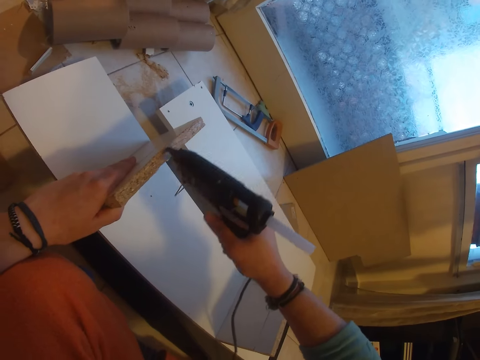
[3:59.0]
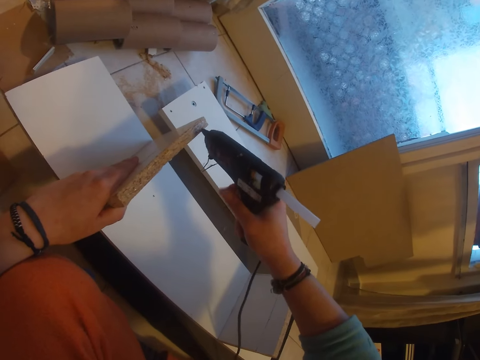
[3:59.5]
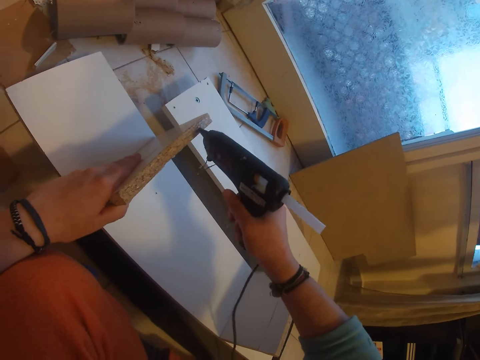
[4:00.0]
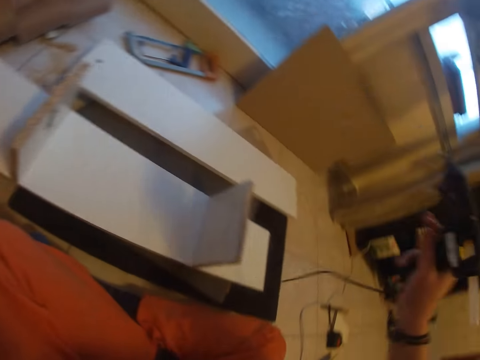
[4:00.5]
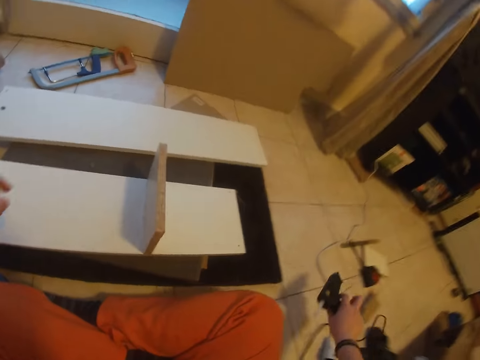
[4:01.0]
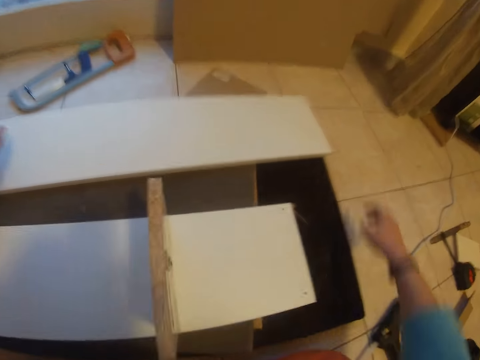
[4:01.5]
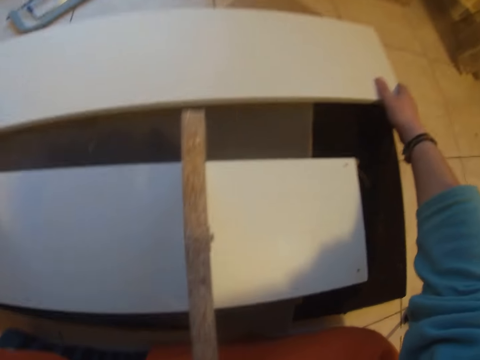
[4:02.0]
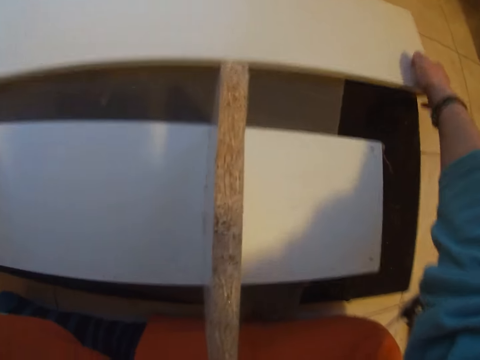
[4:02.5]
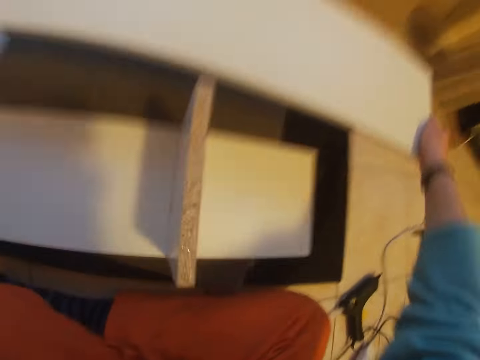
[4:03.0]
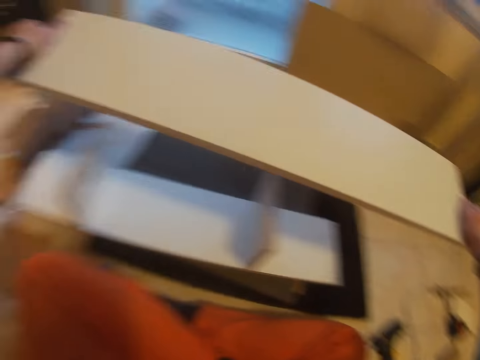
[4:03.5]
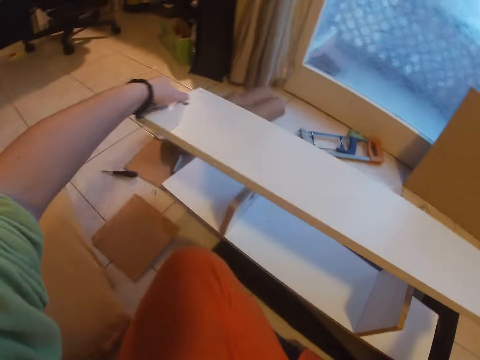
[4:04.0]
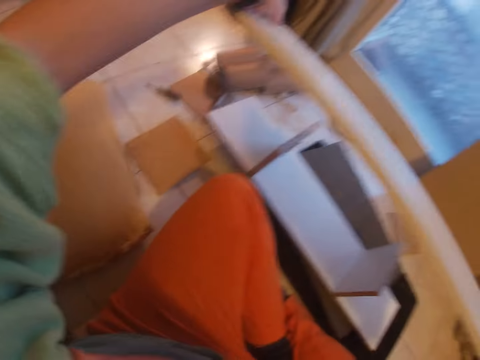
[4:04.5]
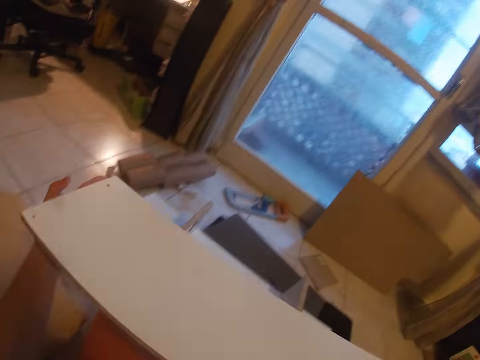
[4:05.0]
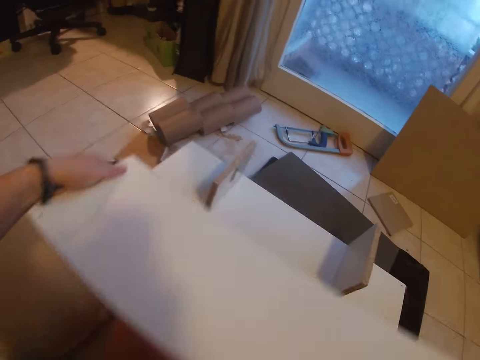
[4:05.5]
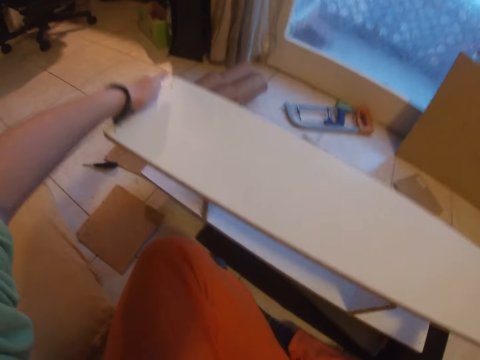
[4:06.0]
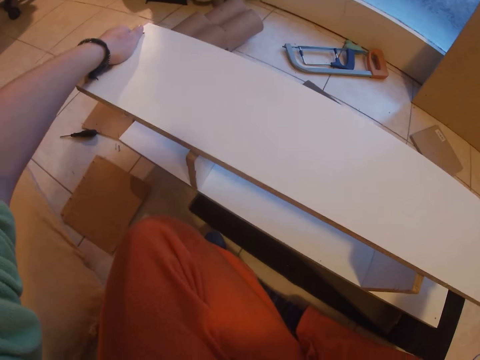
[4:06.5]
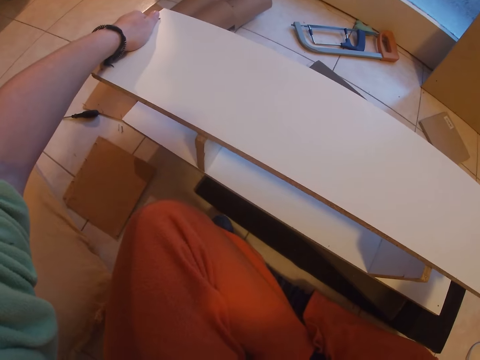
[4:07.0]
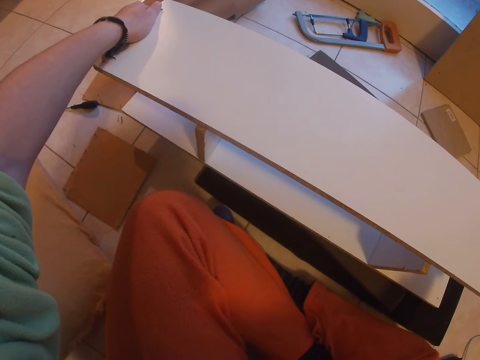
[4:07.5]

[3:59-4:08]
The camera wearer places the glue gun on the floor with her right hand. She picks up a wood or medium size cardboard from the stack of wood on the floor with both hands. She flips the wood in her hands. She places the wood in her hands over the wood on the stack of wood on the floor.

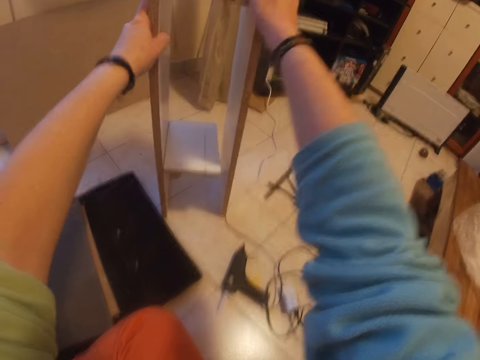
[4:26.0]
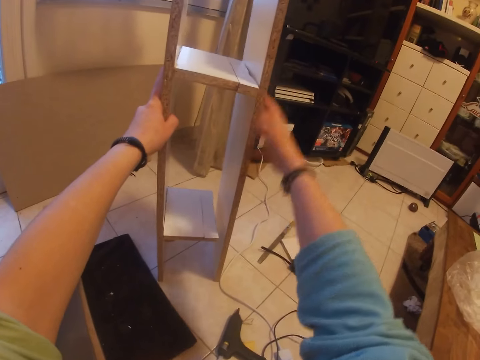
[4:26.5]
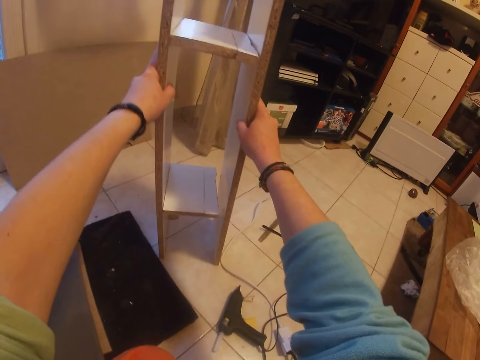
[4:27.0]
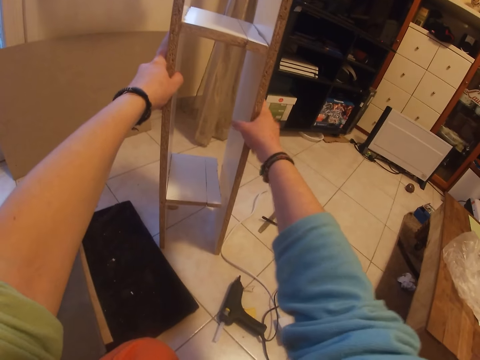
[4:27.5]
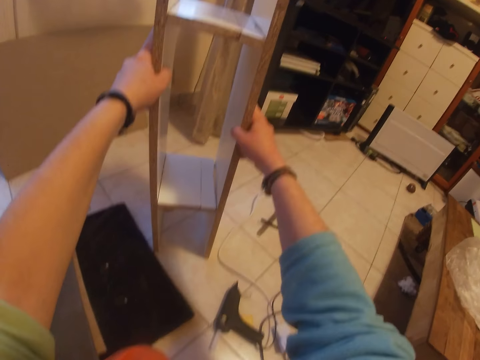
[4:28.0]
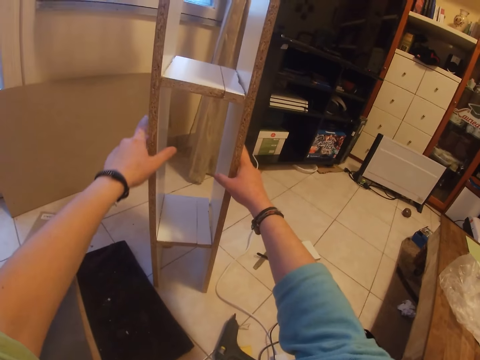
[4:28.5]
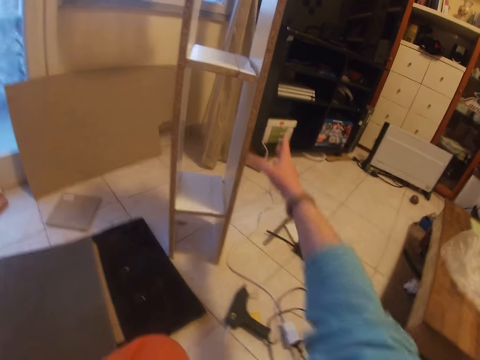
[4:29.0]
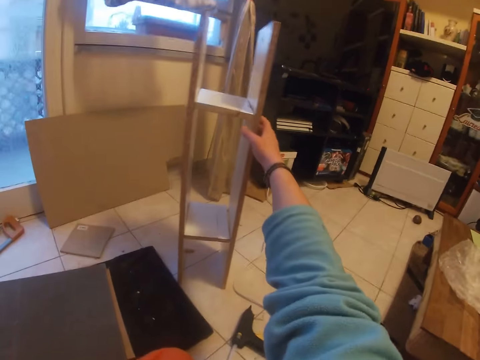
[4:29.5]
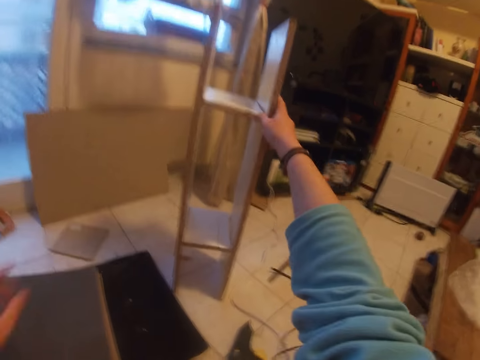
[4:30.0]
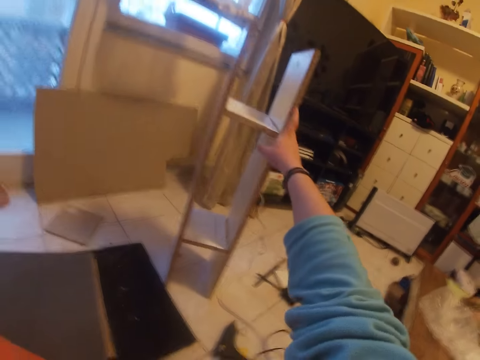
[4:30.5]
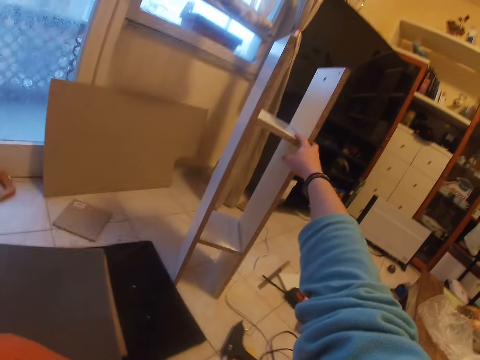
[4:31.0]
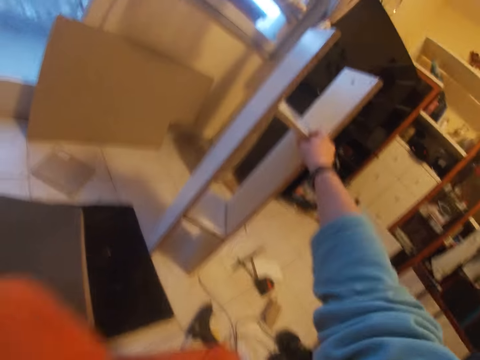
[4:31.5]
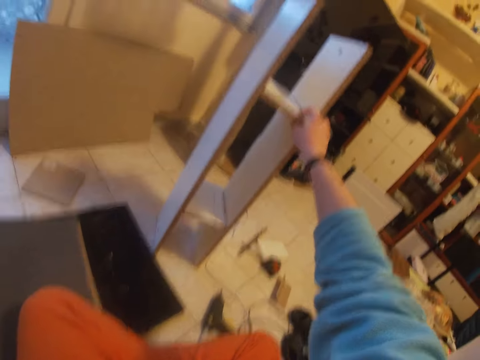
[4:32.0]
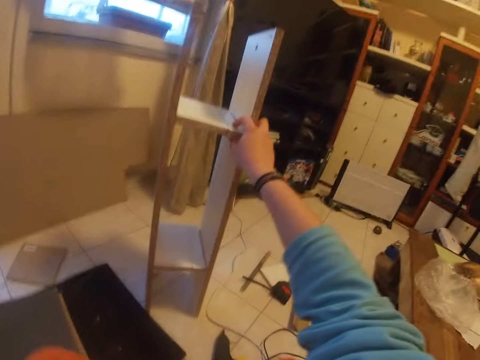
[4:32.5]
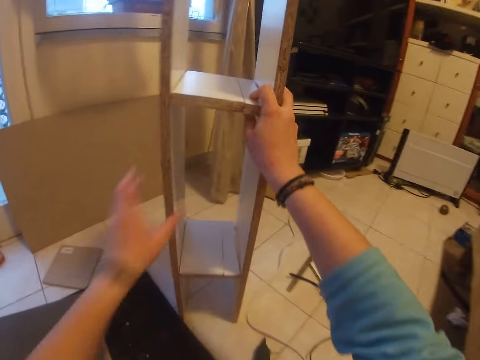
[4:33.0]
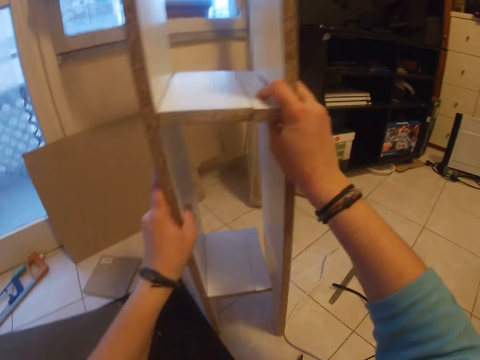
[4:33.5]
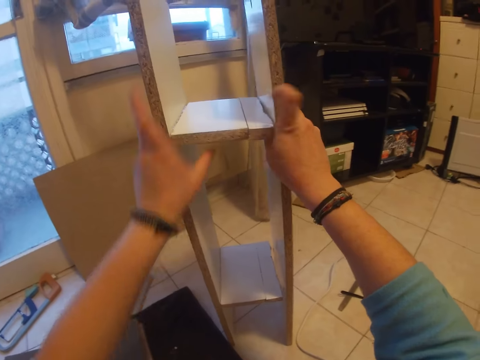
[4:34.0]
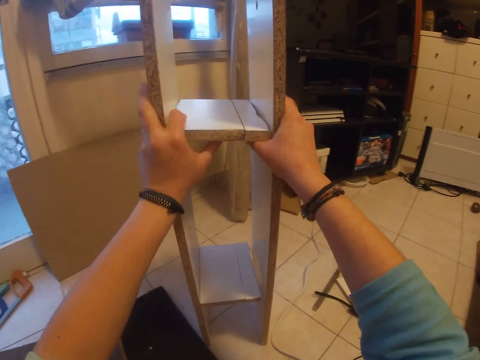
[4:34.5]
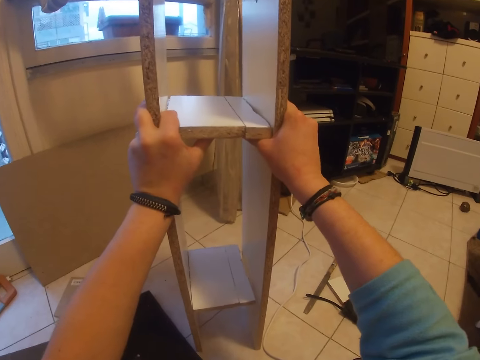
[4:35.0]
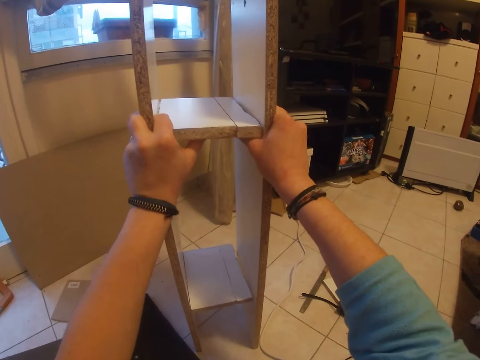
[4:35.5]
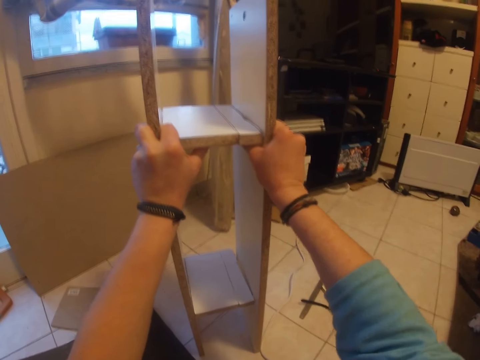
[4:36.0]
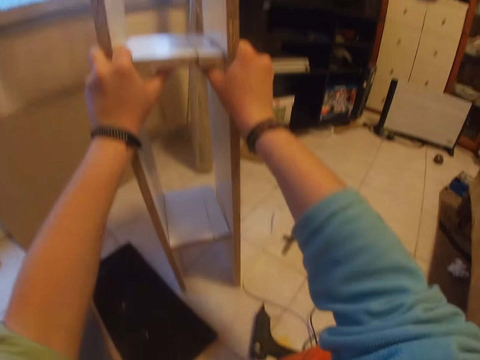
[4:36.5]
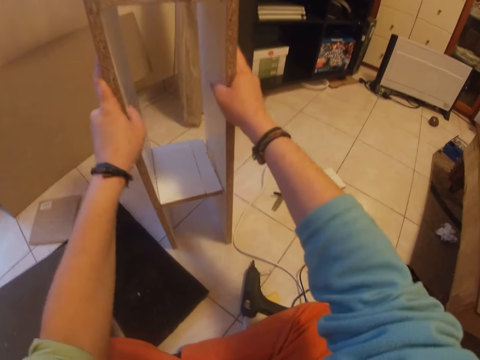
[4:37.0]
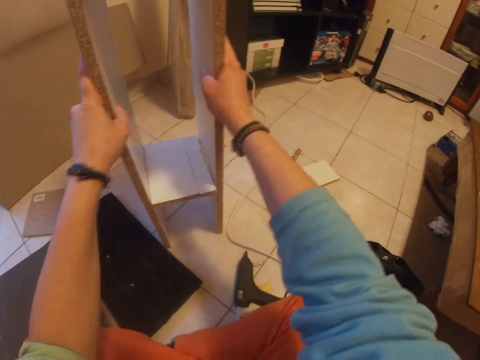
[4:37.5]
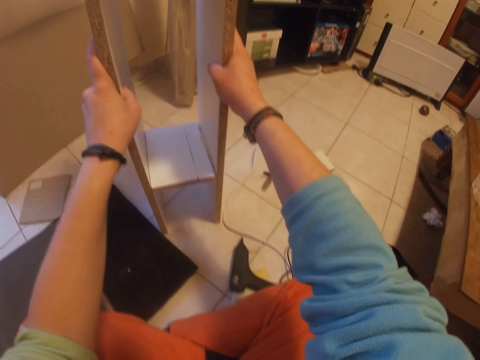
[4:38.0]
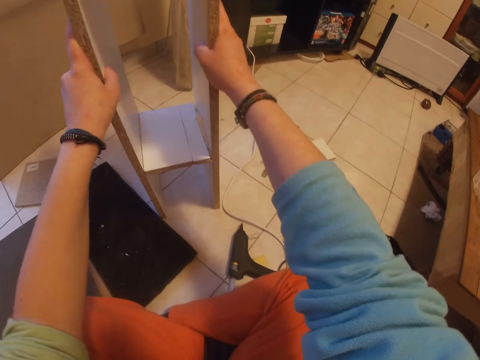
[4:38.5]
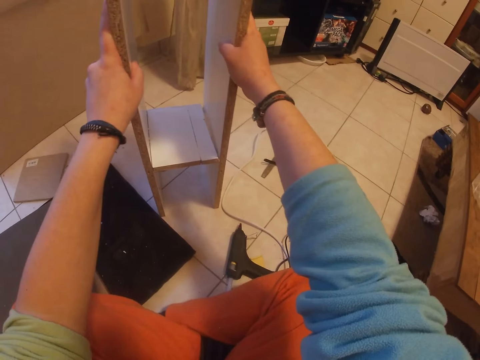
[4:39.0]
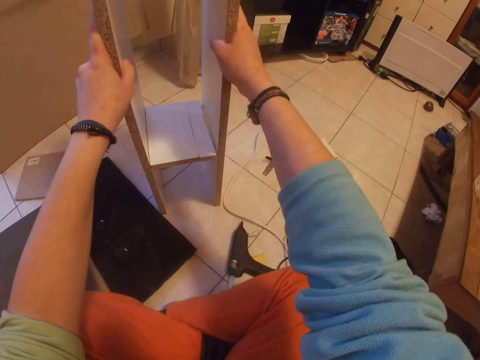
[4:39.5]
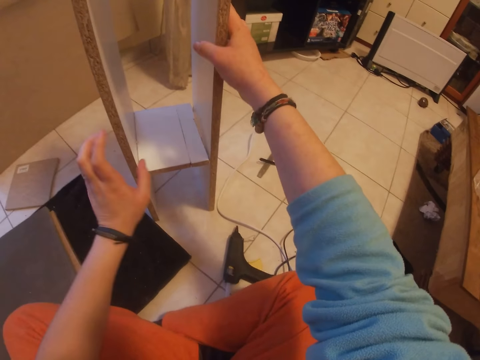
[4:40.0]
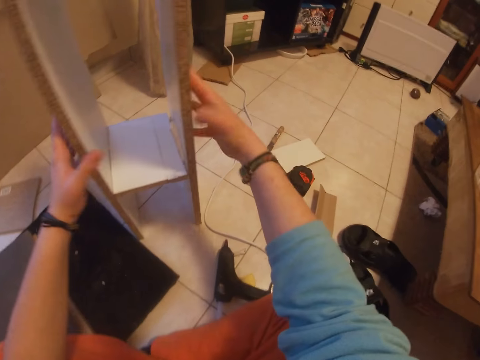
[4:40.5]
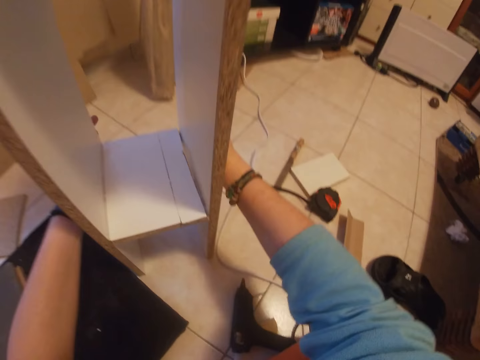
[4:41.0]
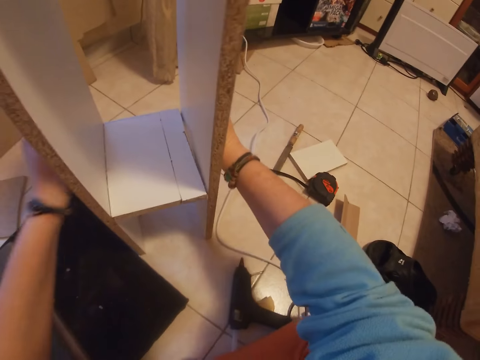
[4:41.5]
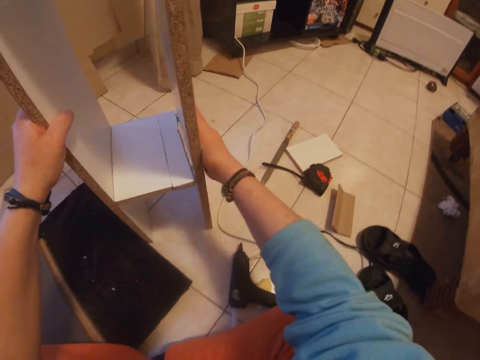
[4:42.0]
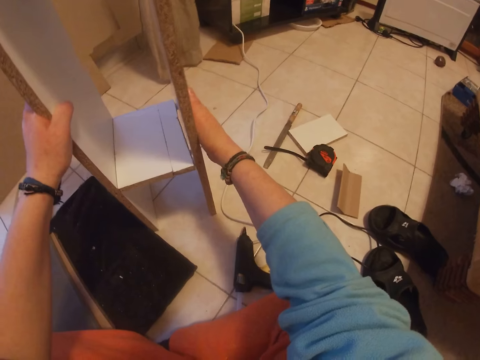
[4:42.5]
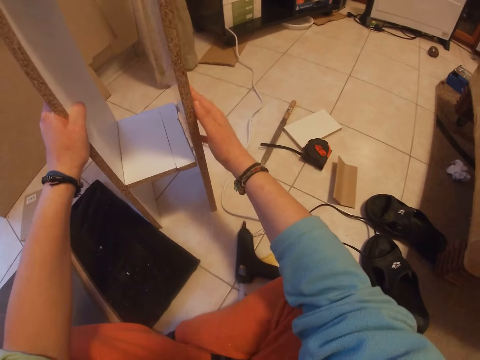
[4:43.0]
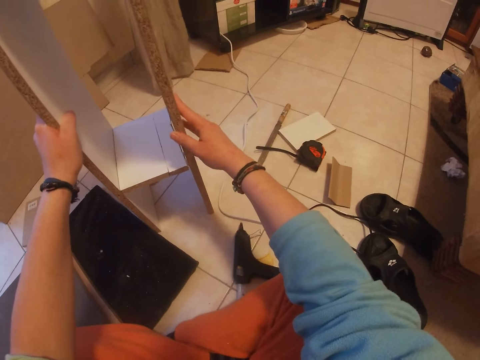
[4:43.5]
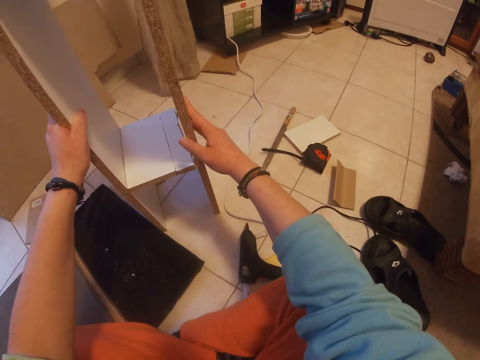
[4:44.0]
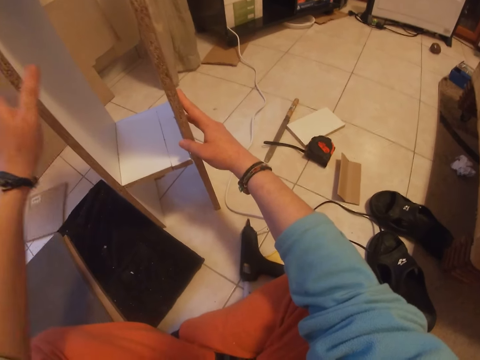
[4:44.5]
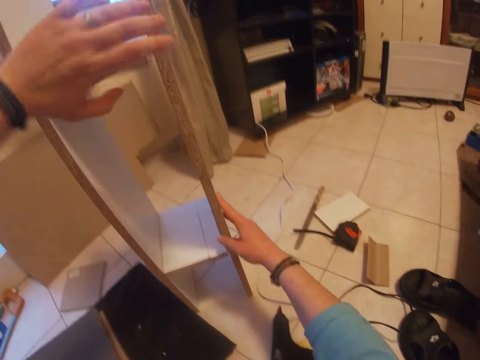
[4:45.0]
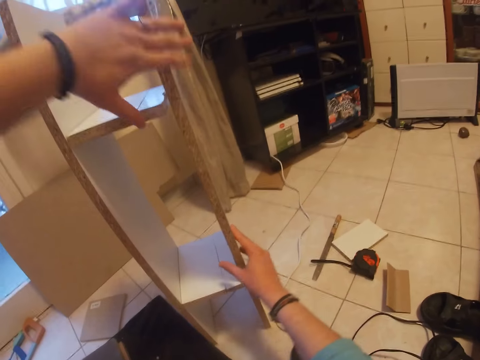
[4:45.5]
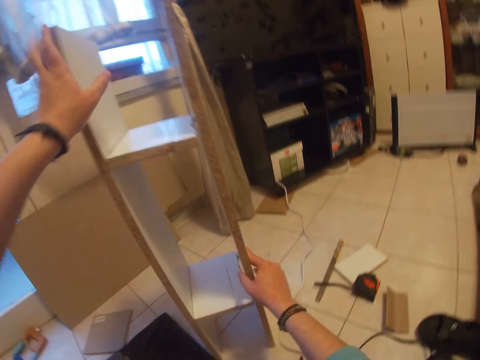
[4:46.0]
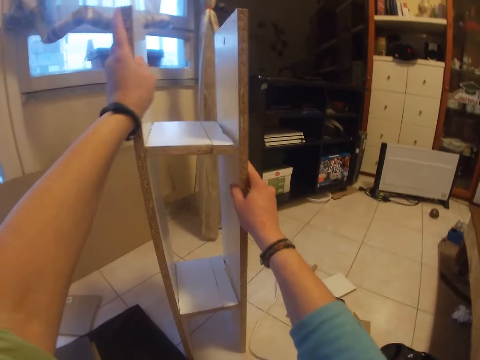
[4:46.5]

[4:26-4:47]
The camera wearer examines the cardboard. She holds the attached woods with her right hand. She adjusts the attached woods on the floor with both hands.
